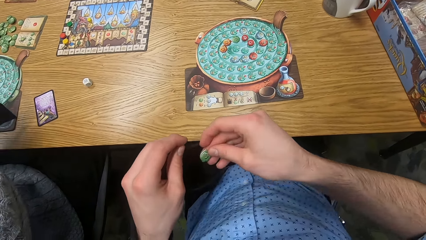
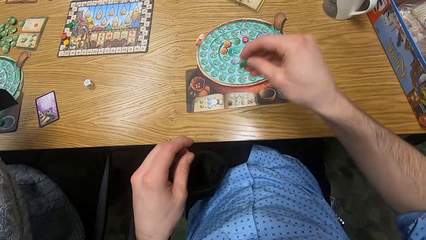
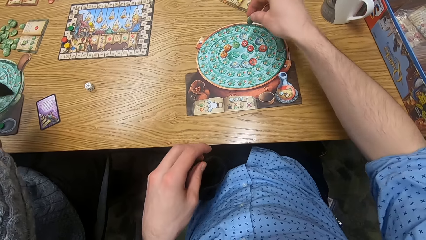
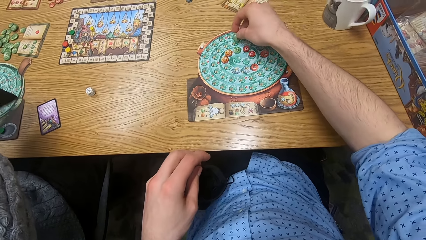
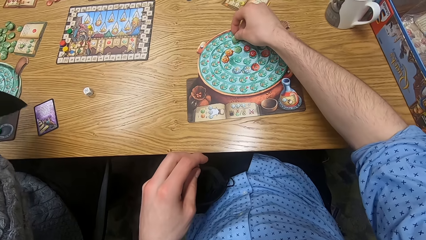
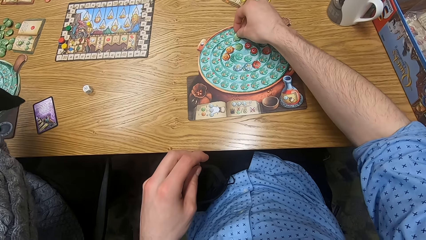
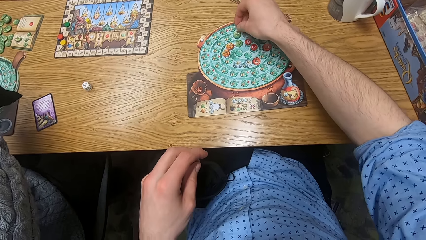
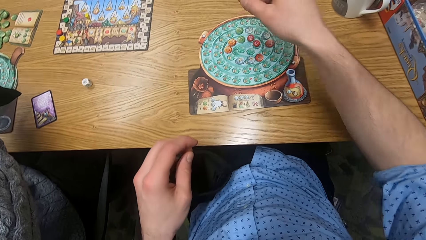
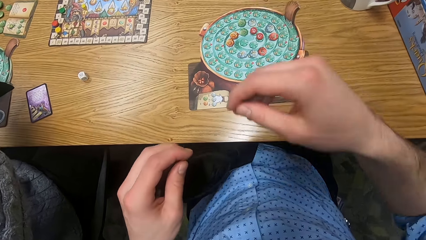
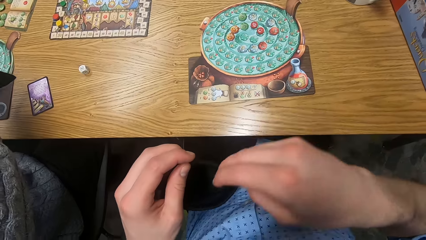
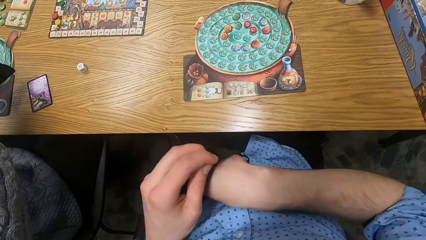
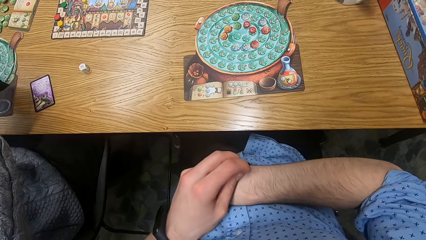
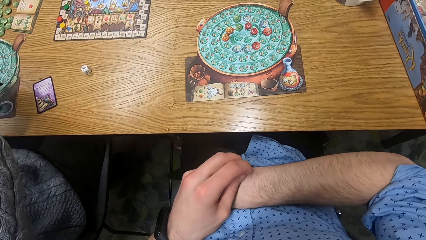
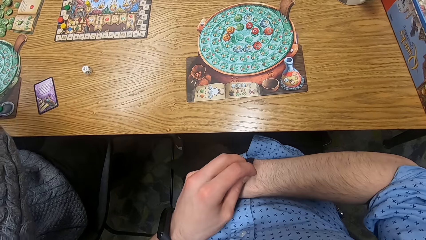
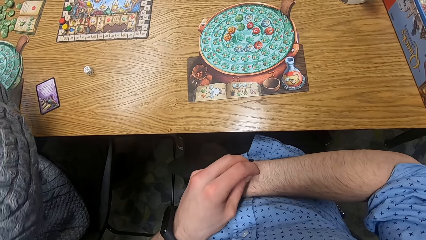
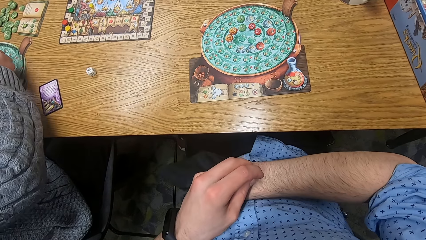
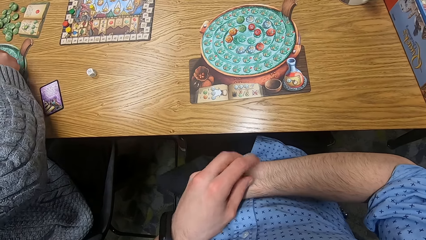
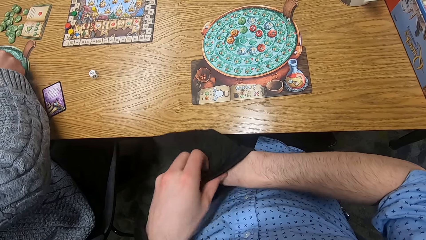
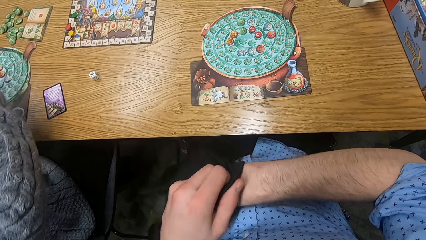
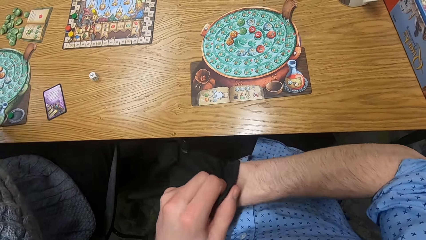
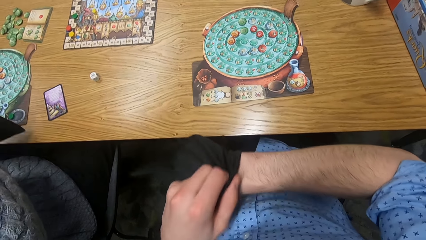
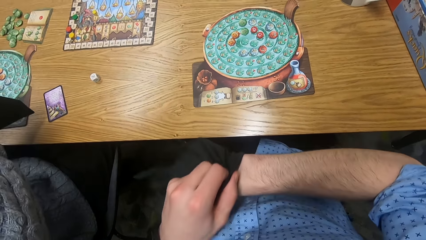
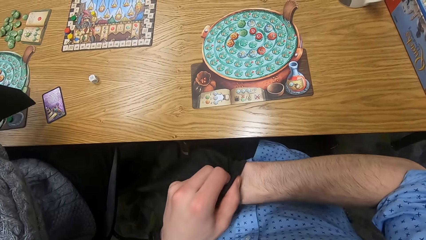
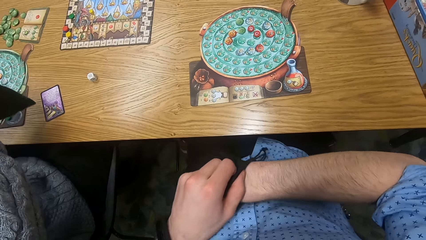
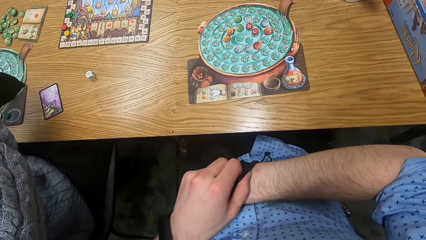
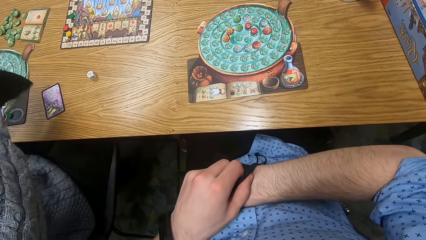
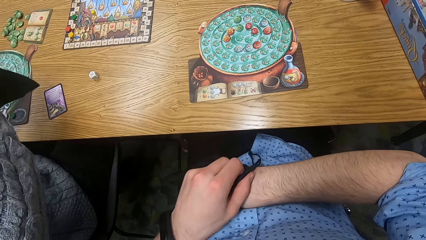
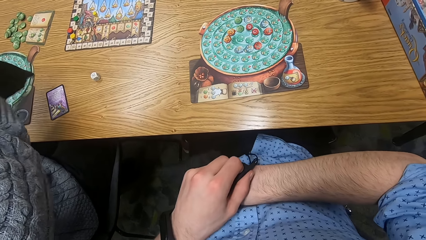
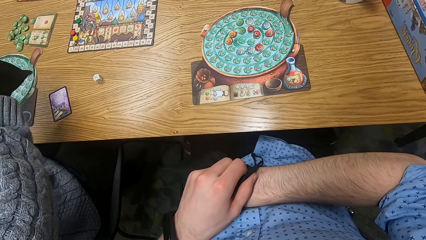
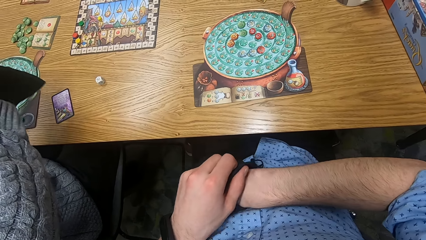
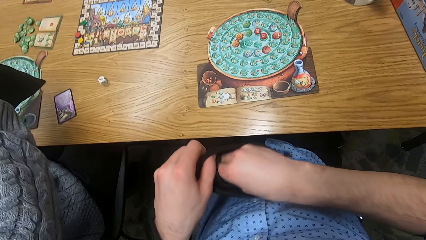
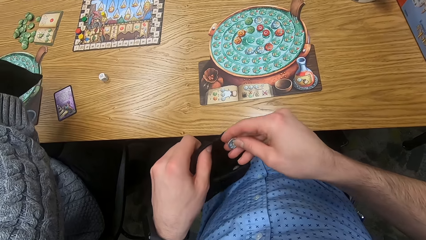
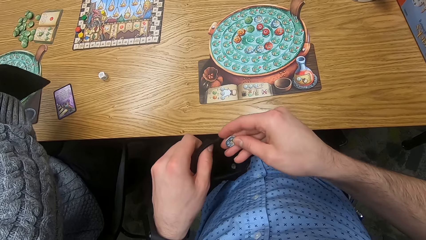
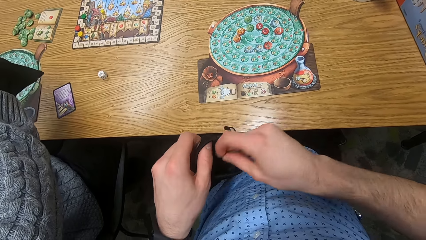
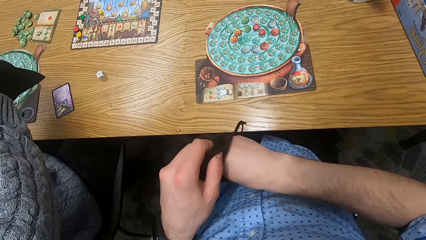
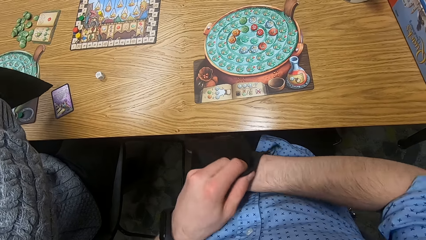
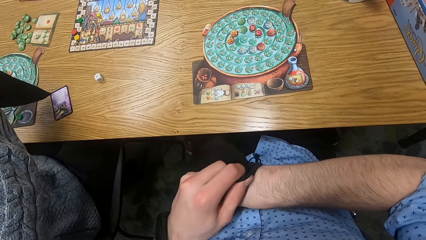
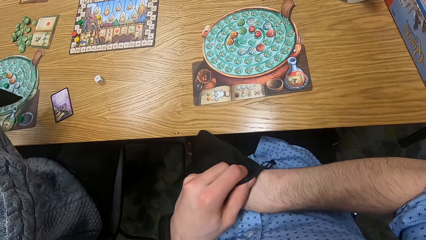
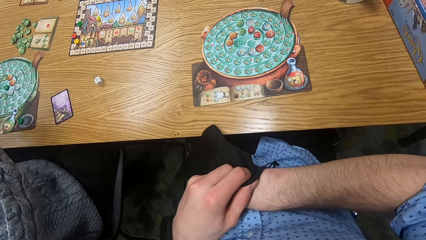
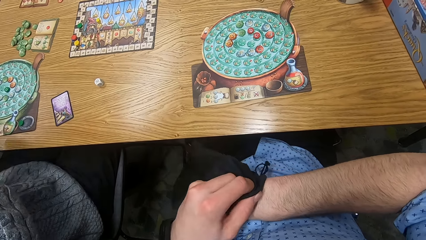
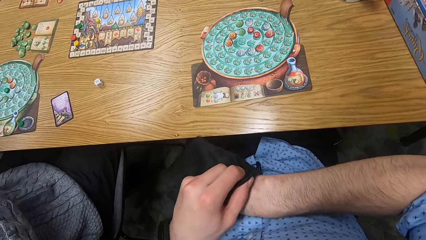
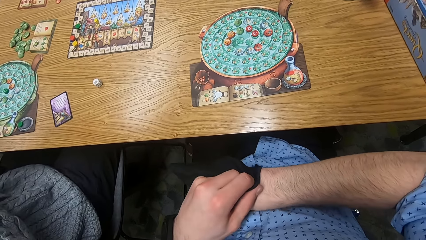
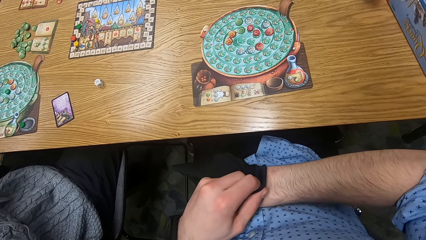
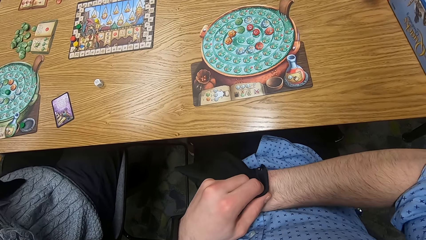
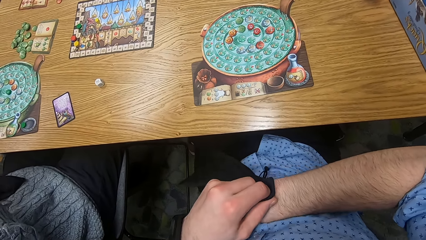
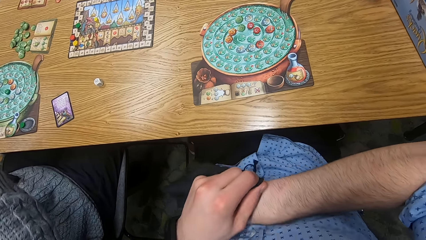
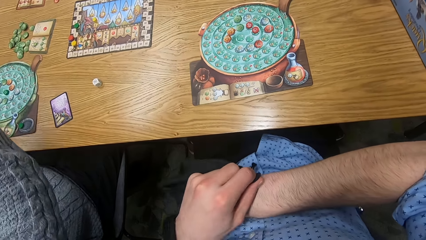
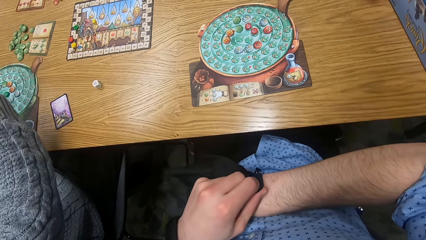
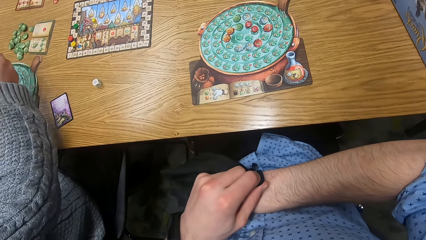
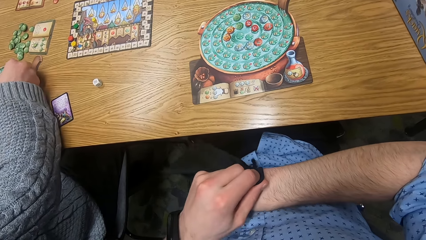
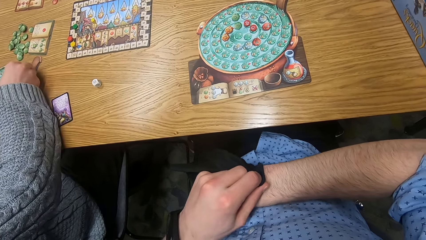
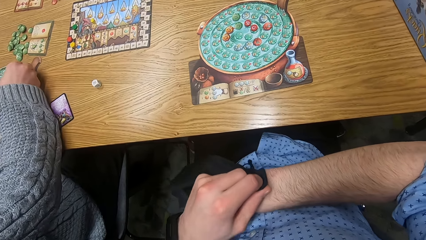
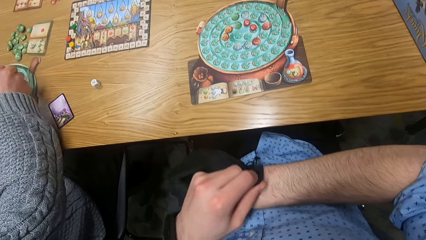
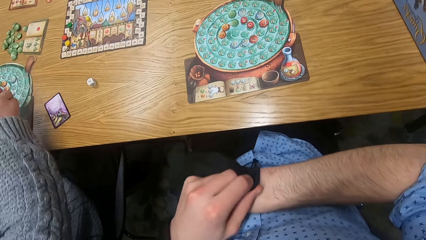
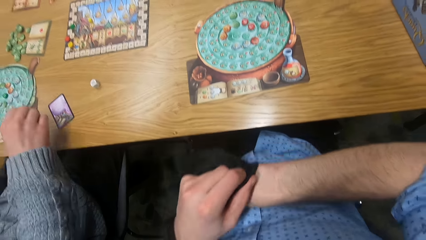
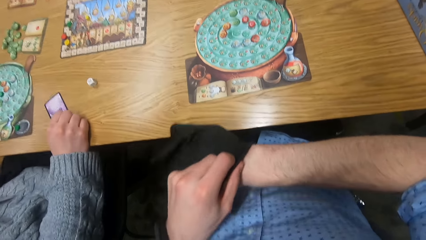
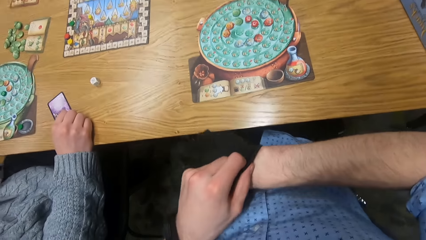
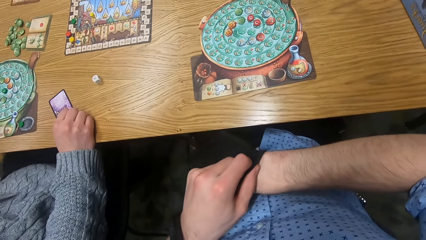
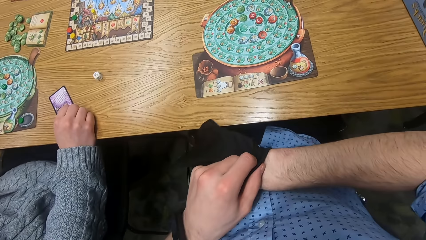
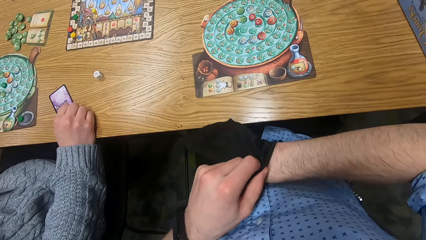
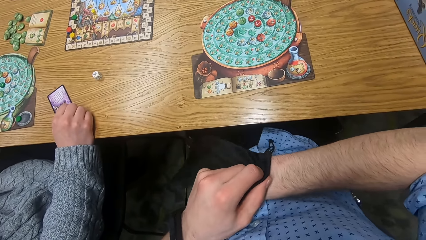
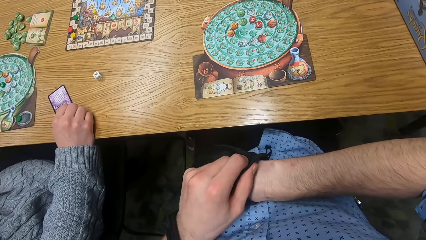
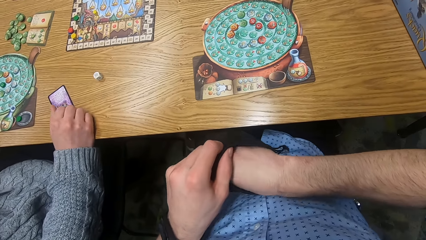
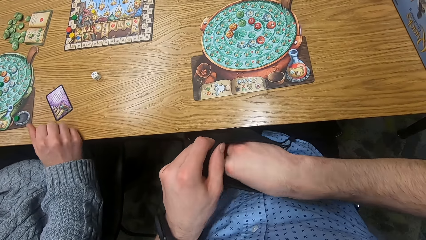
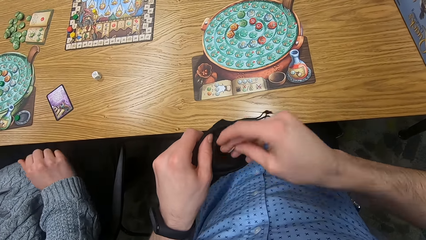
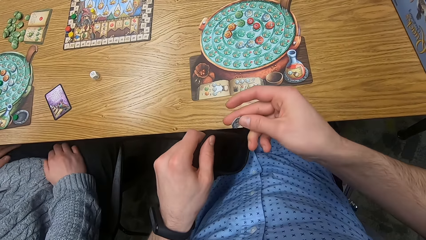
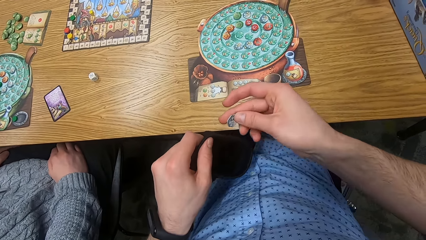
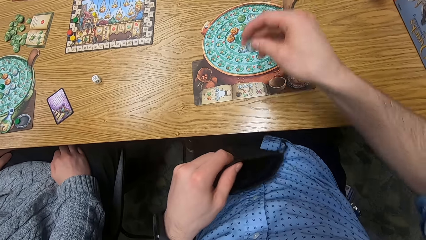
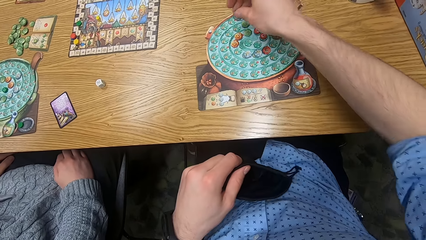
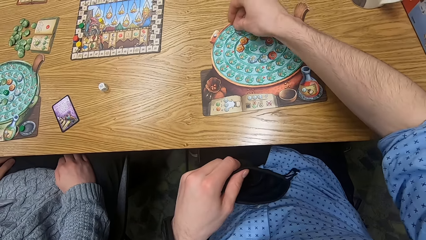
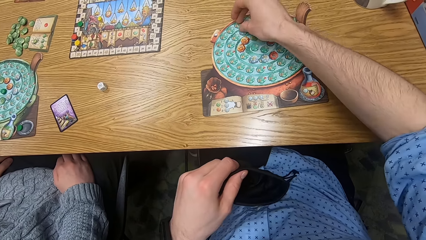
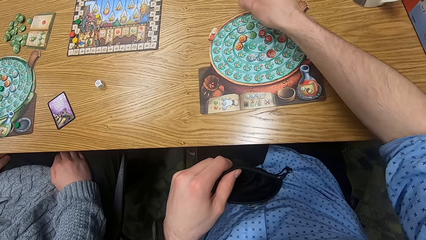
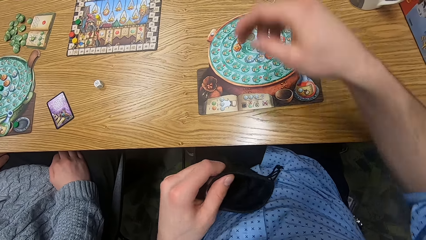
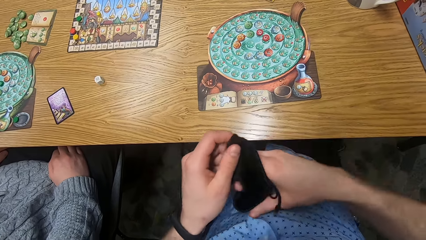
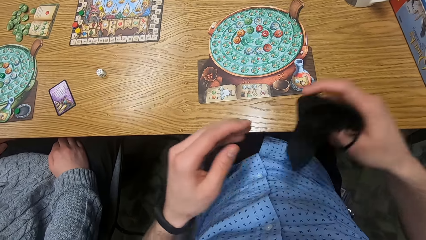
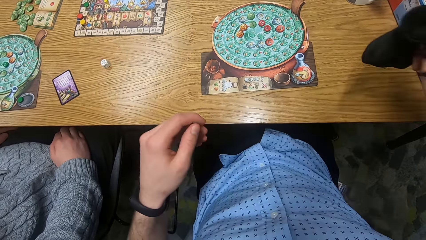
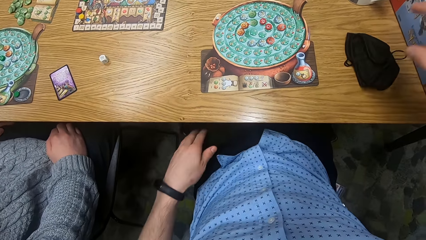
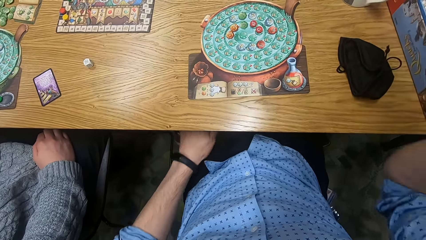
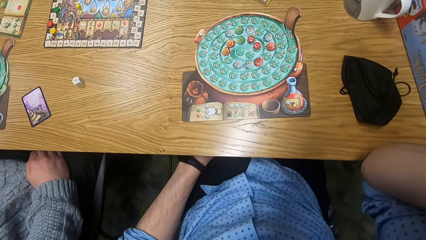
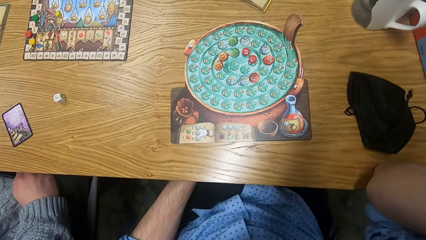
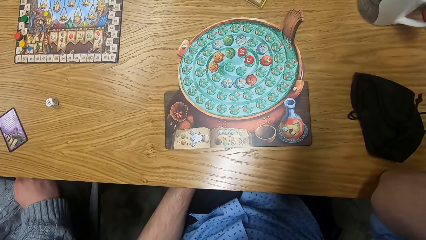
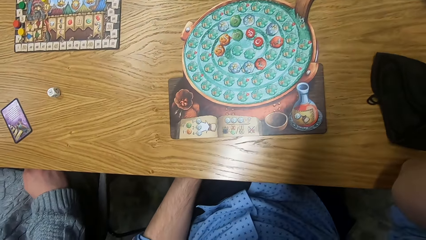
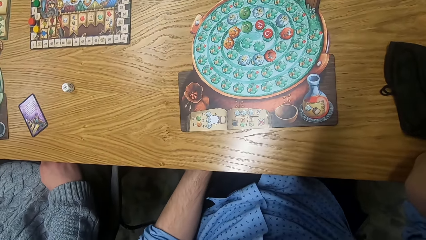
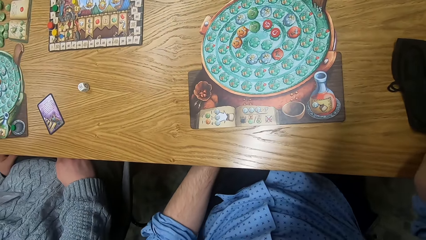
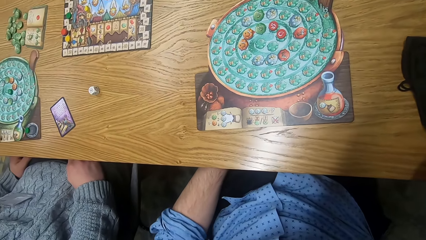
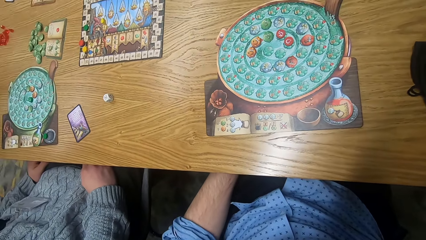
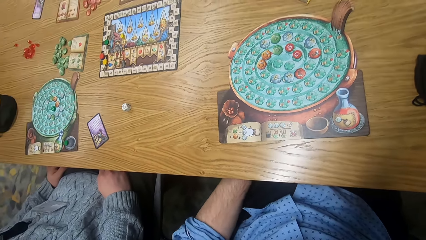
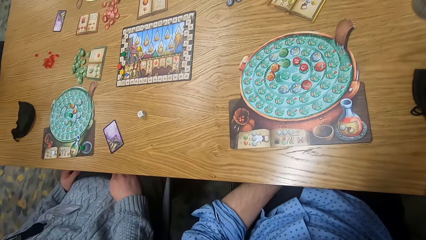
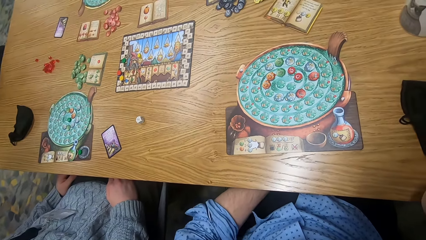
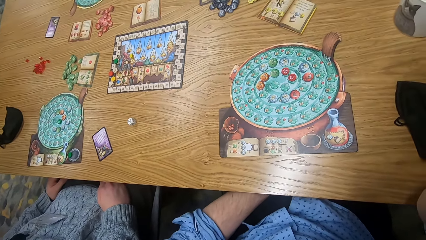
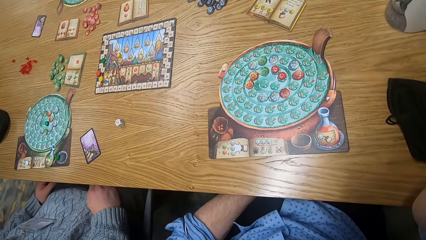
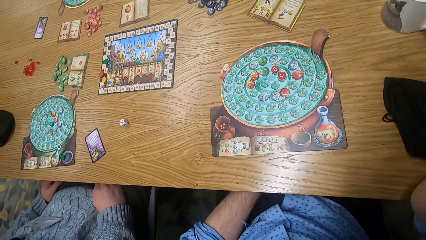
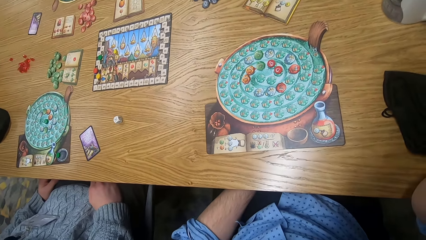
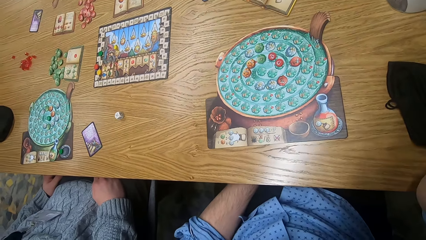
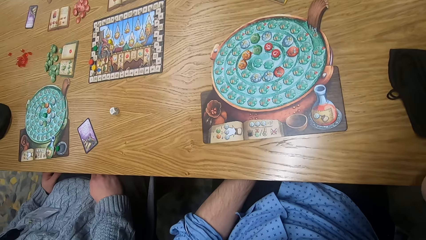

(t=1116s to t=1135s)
The camera wearer drops the chip on the board with his right hand. He picks a chip from the small black bag with his right hand. The woman drops the chip on the board with her right hand. The woman picks a chip from the bag with her right hand and drops the chip on the board with her right hand. The camera wearer drops the chip on the board with his right hand. He passes the bag from his left hand to his right hand. He drops the bag on a table with his right hand.
